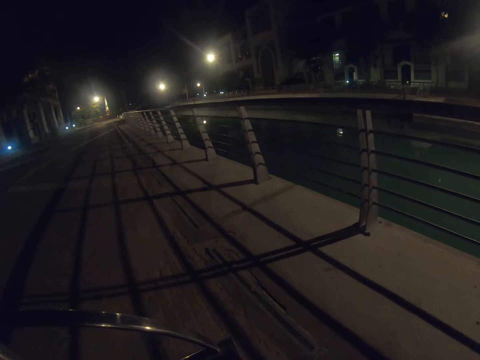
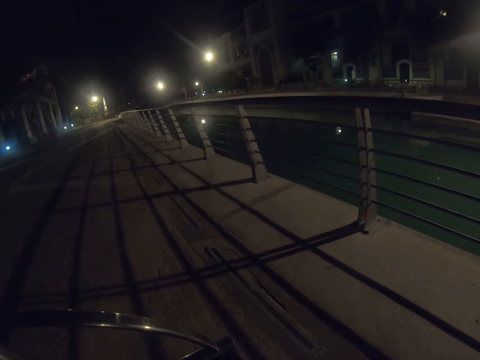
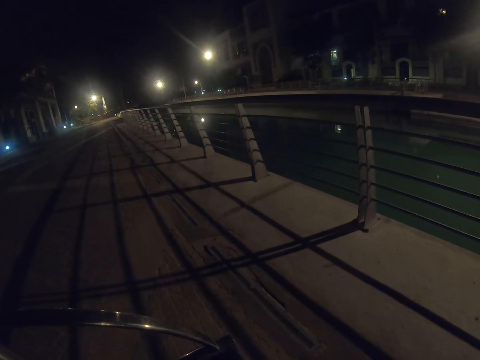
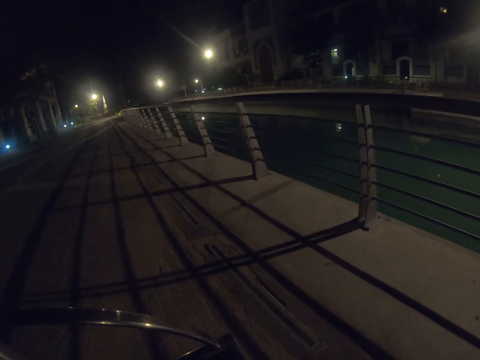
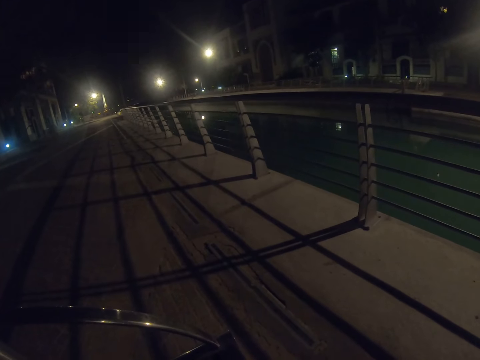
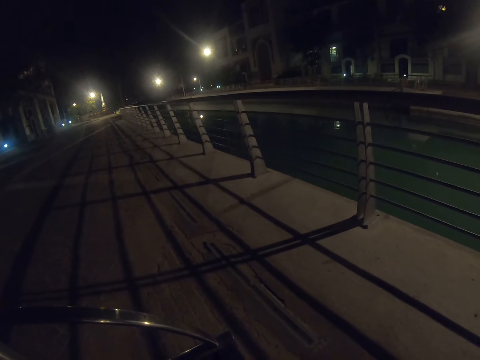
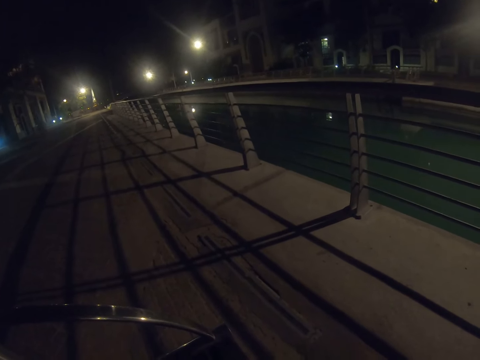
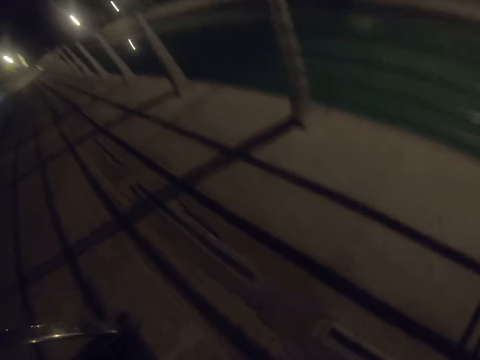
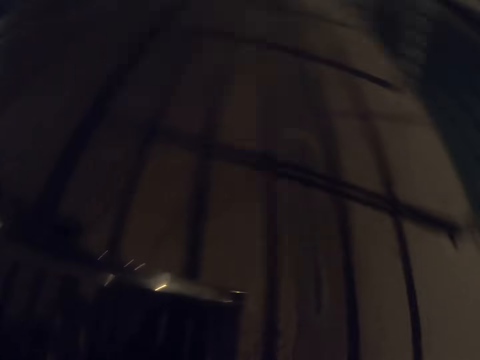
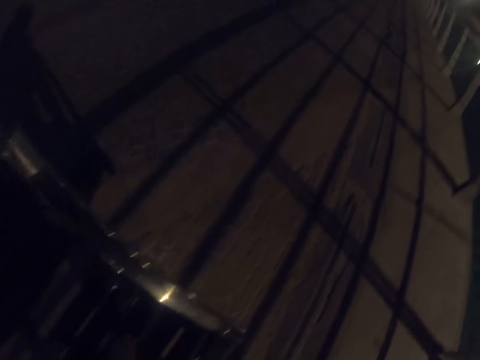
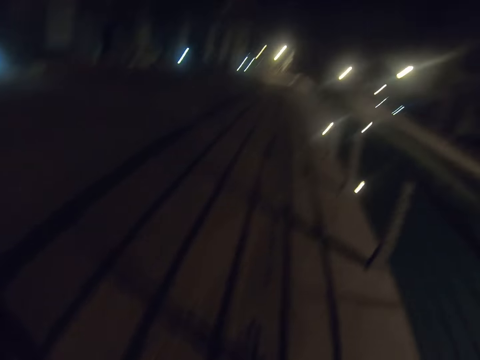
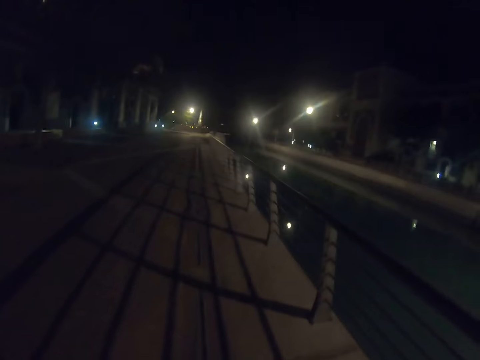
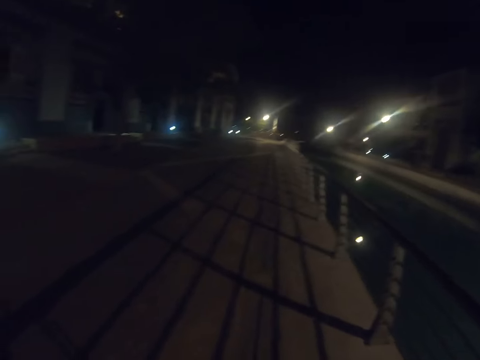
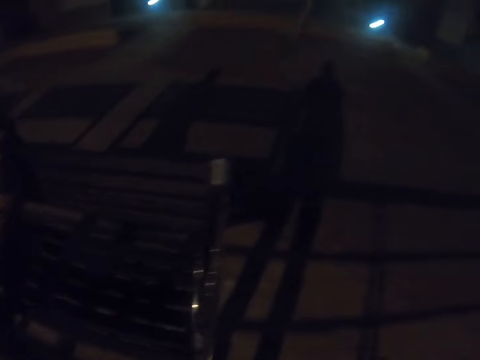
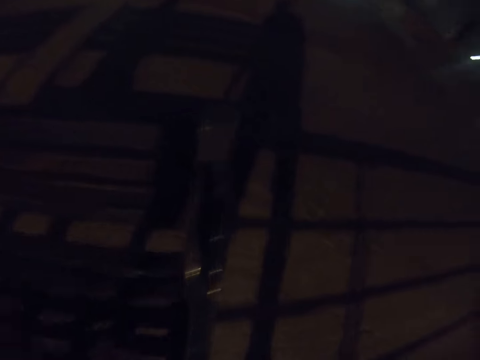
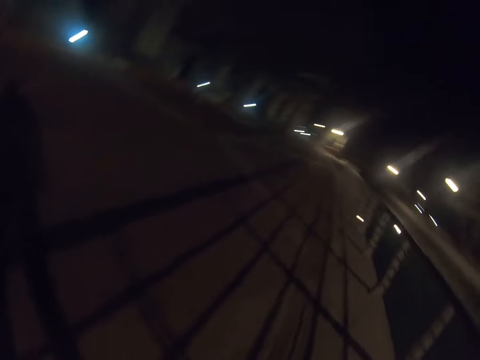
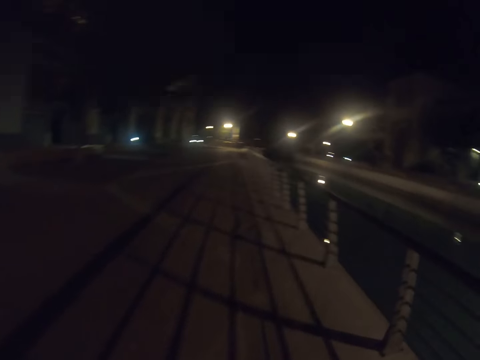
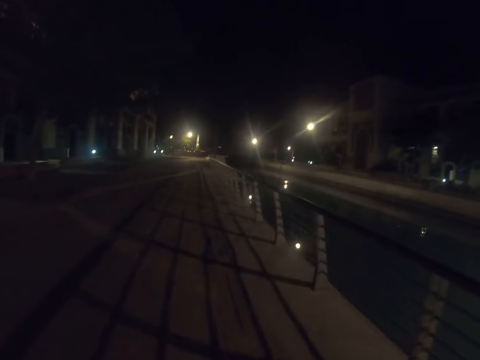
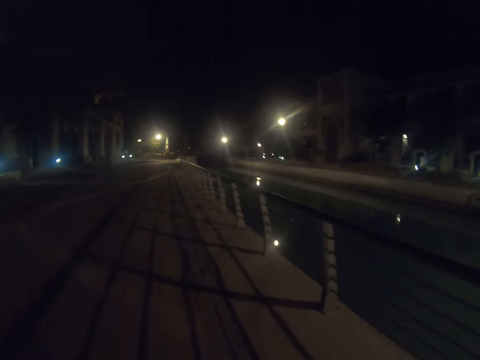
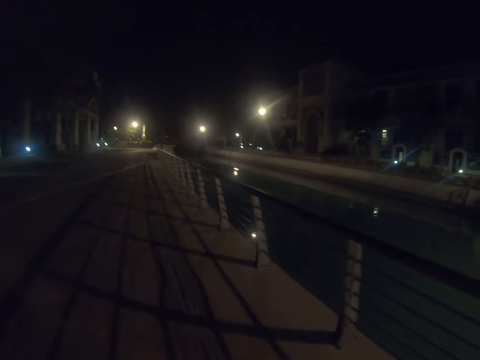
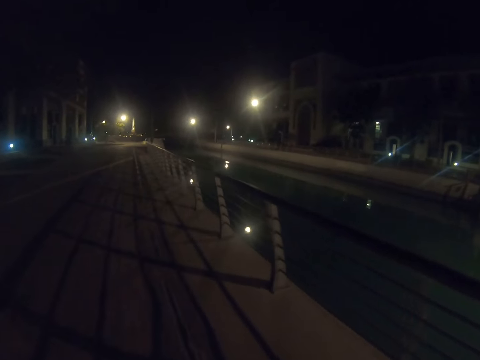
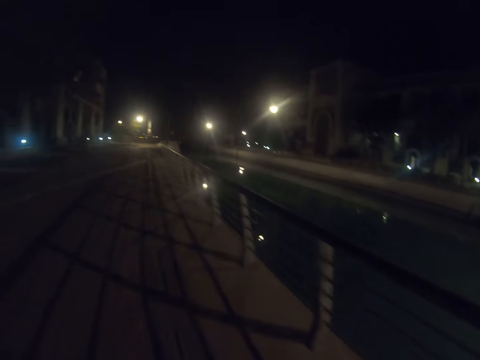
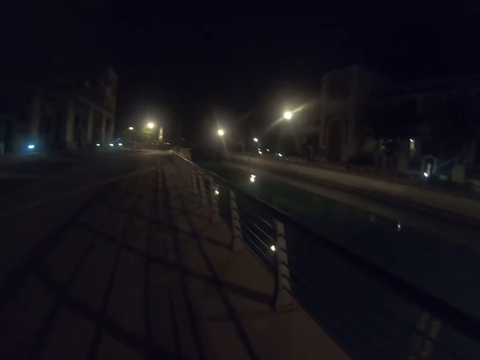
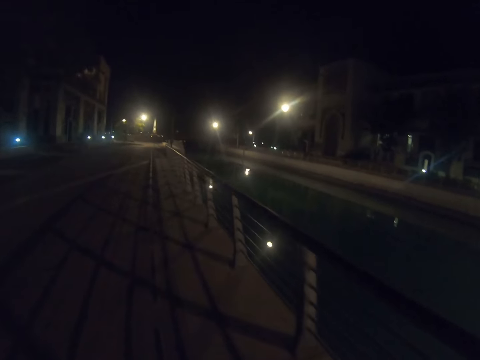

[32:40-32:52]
The camera wearer stands up. They walk on the pavement.

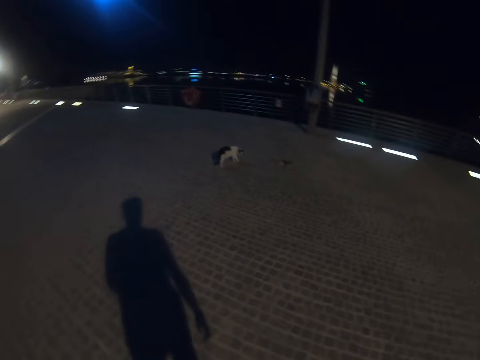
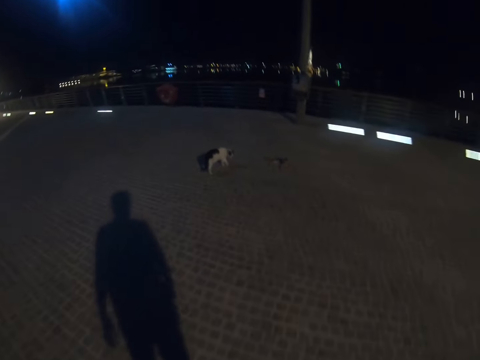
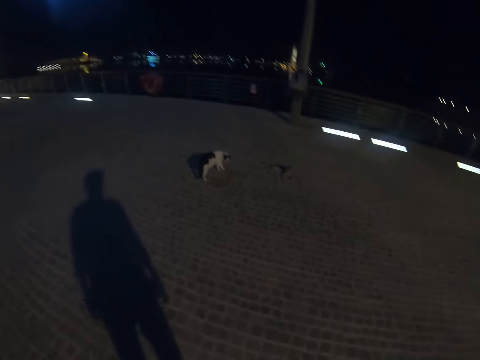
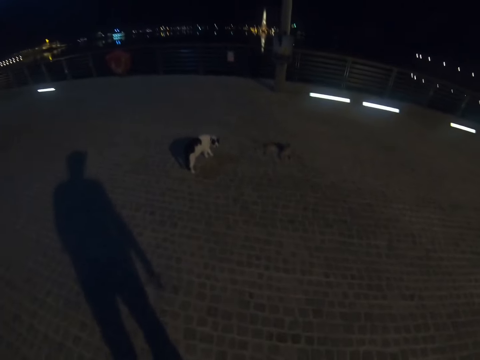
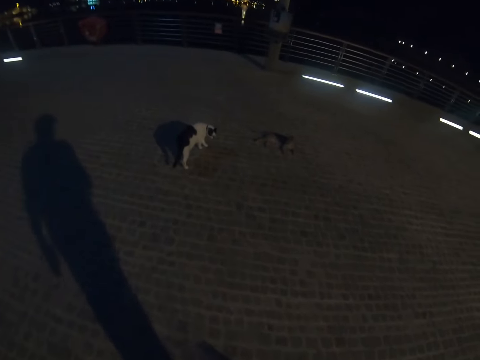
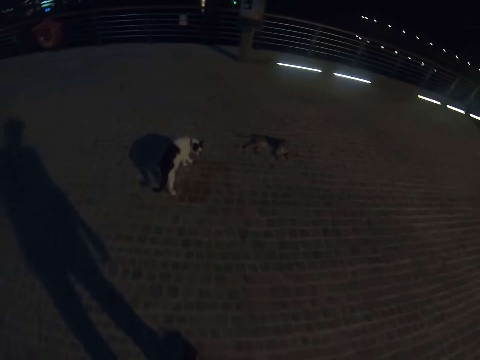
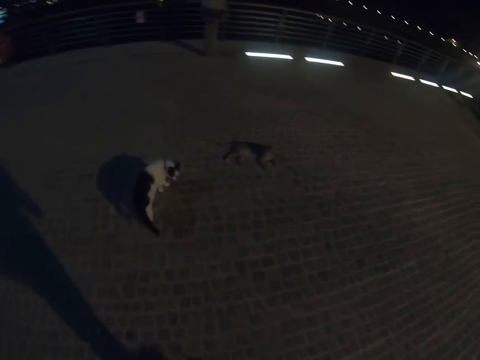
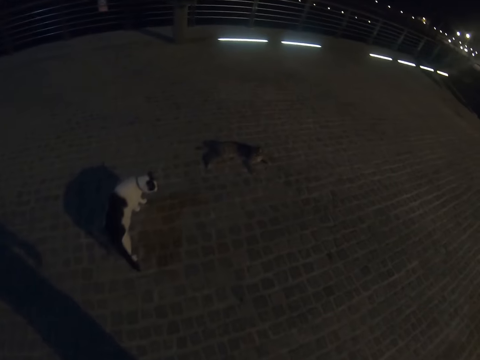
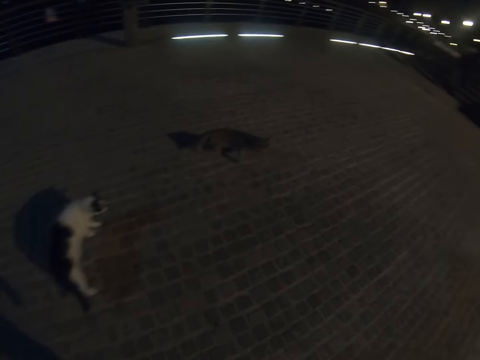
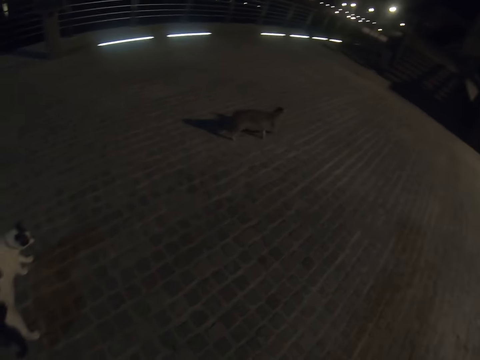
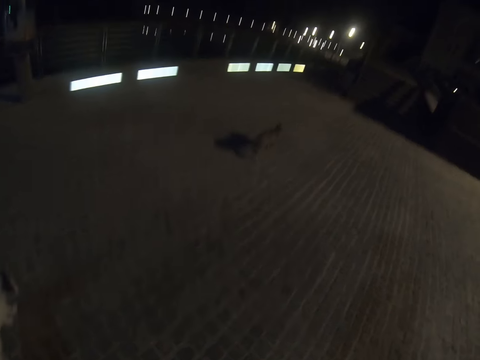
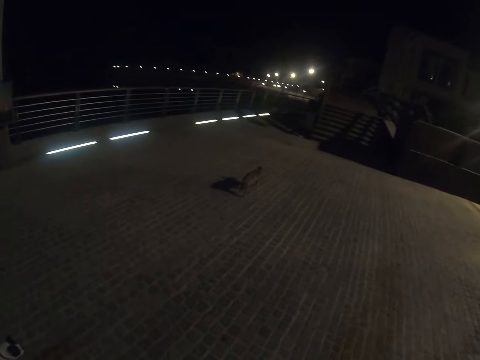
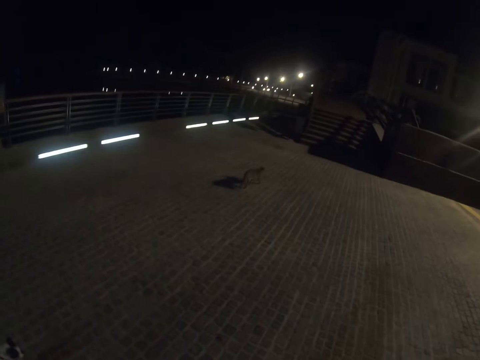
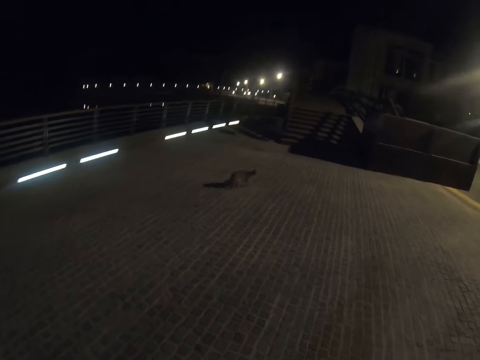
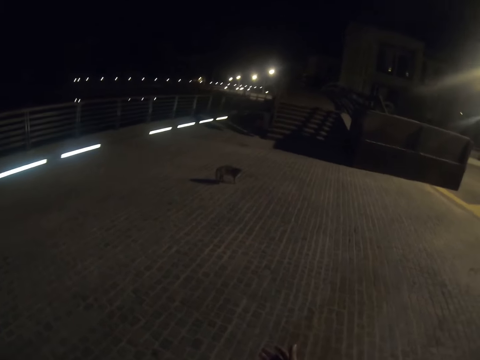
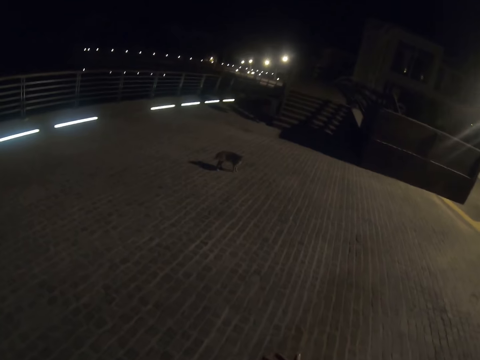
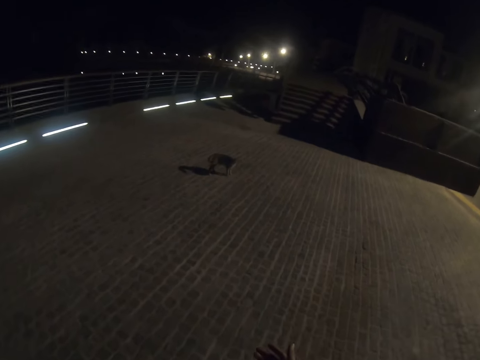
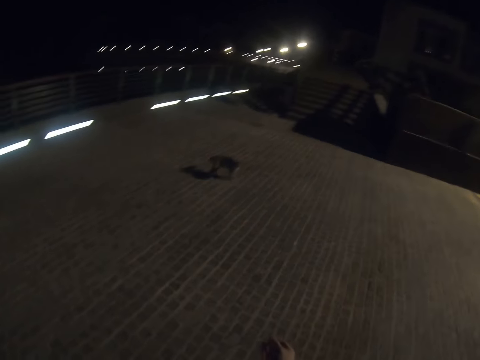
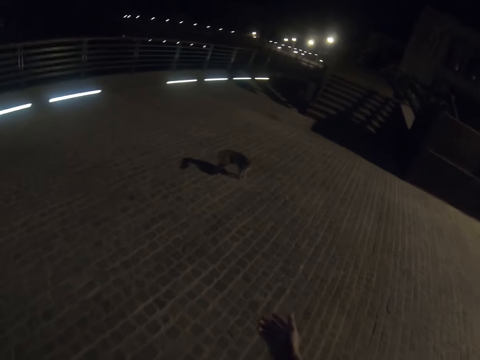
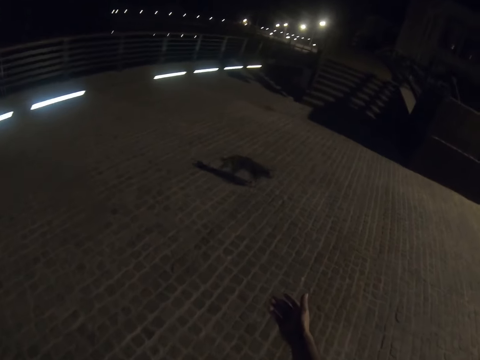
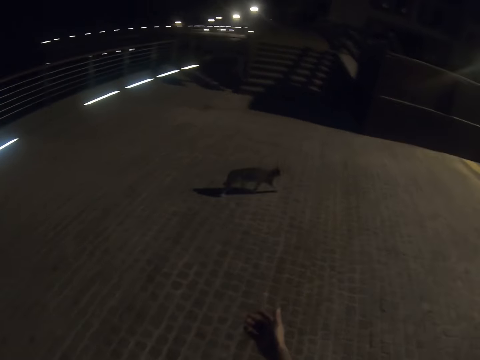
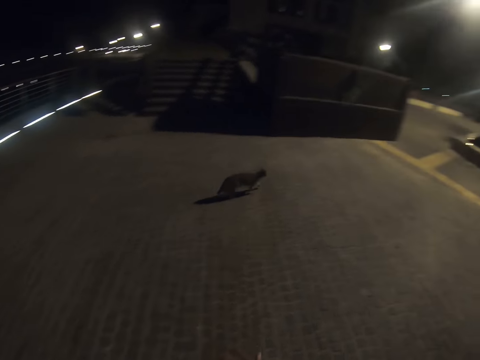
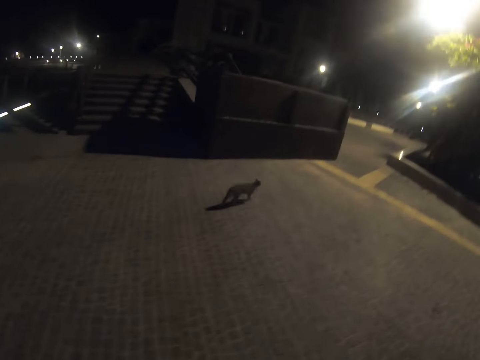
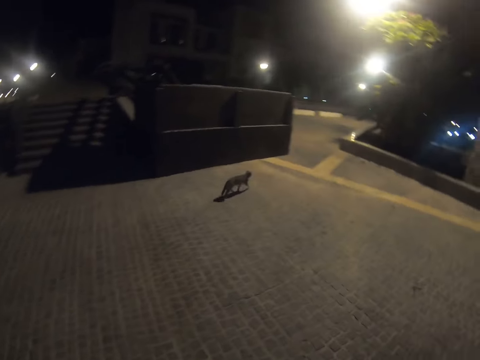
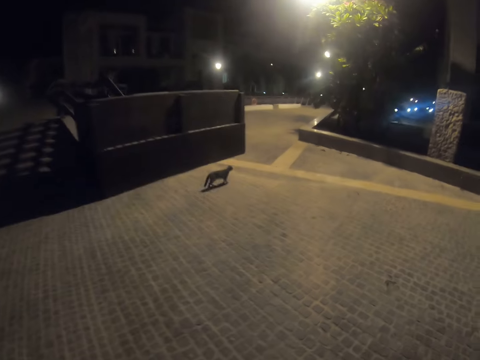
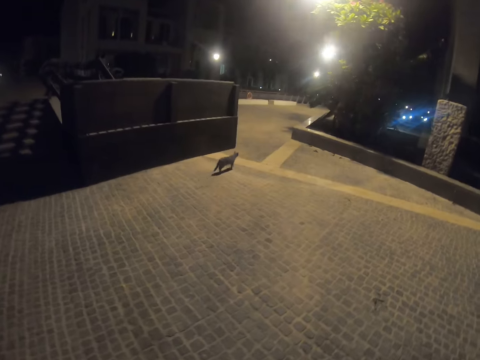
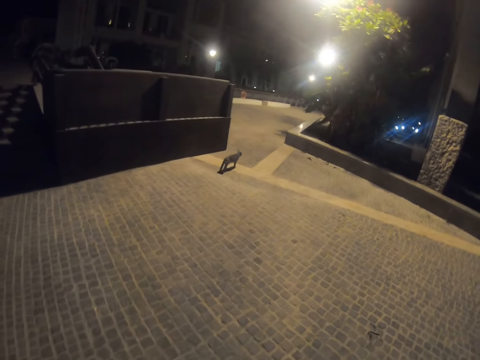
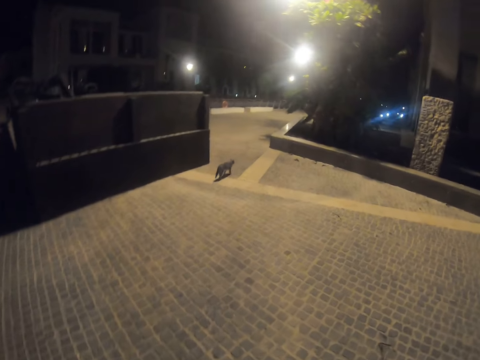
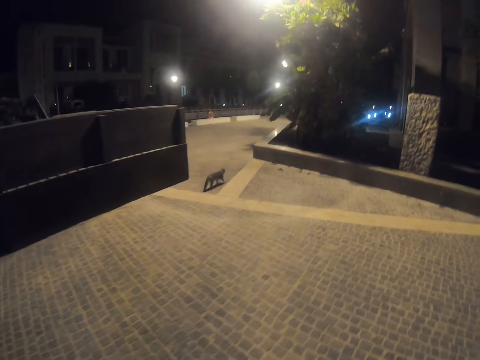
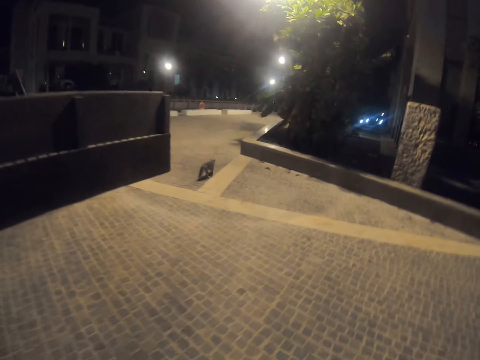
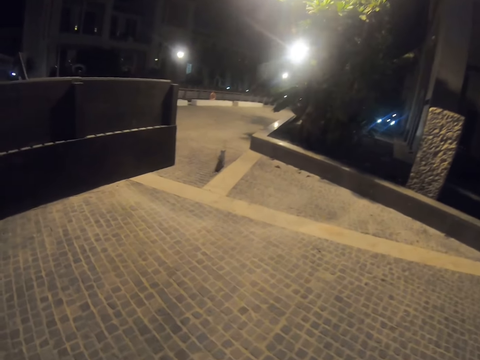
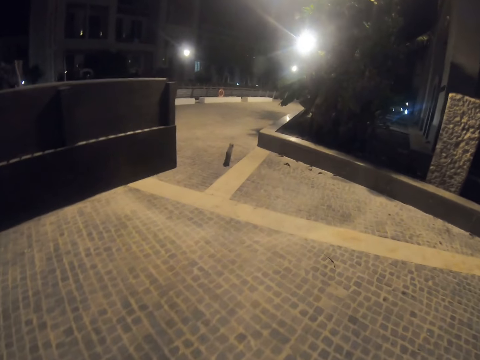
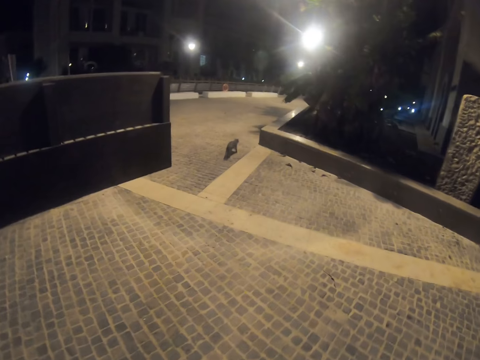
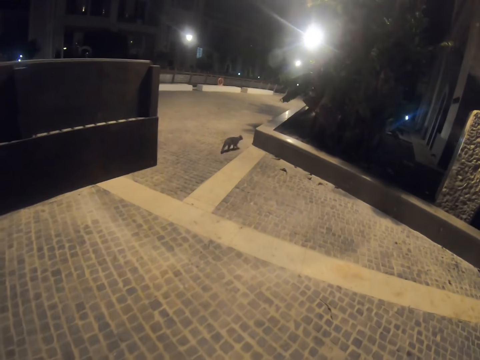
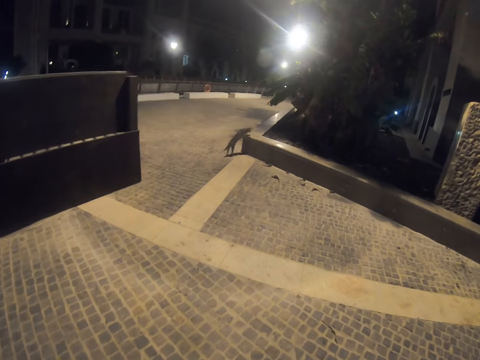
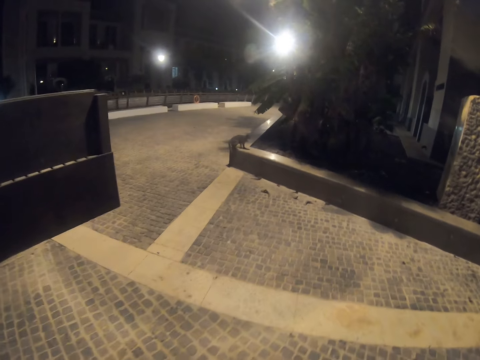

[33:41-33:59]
The camera wearer walks towards a cat. They look at the cat. They look around. They walk towards another cat on the pavement.
